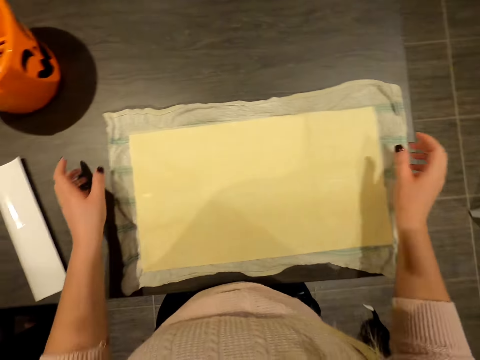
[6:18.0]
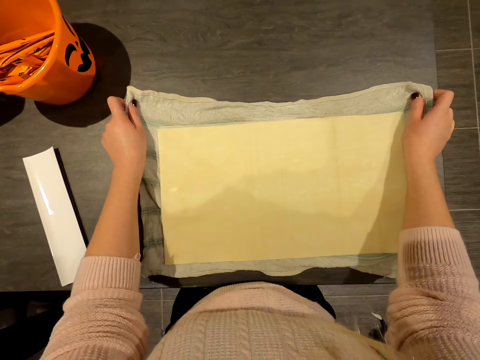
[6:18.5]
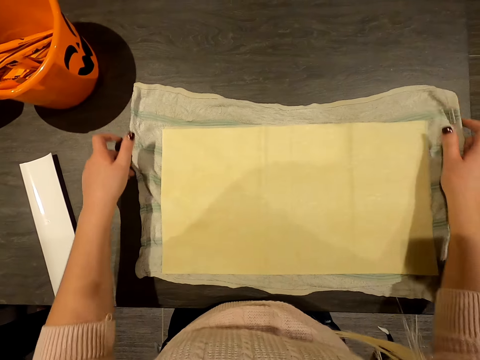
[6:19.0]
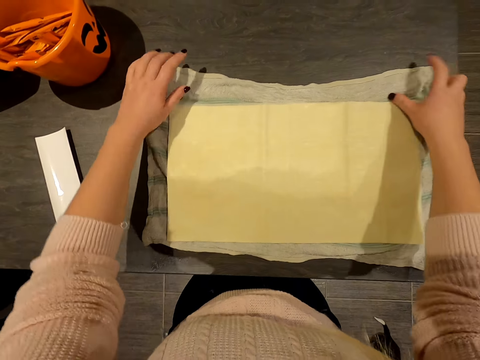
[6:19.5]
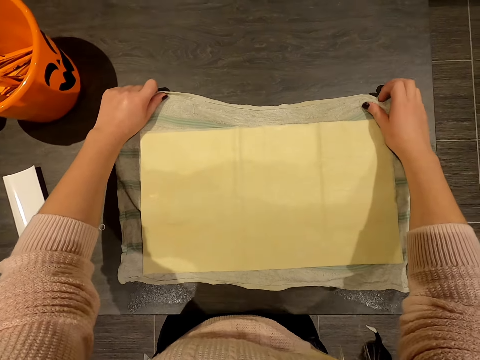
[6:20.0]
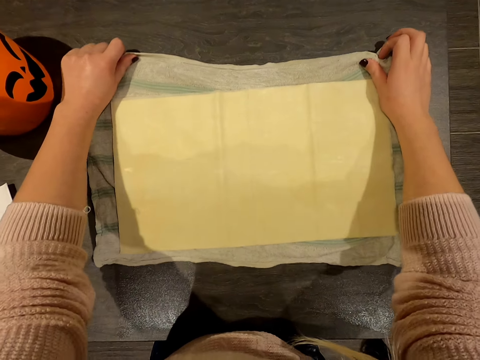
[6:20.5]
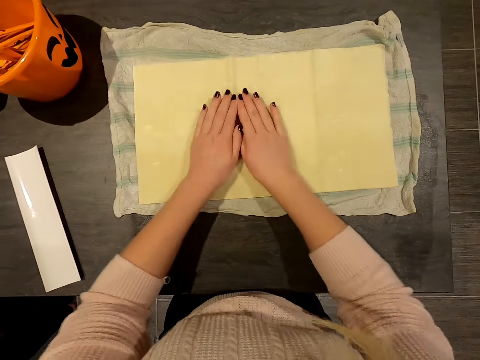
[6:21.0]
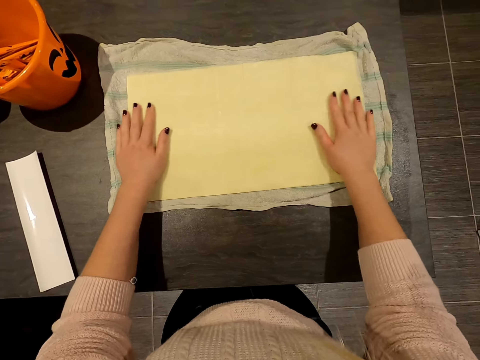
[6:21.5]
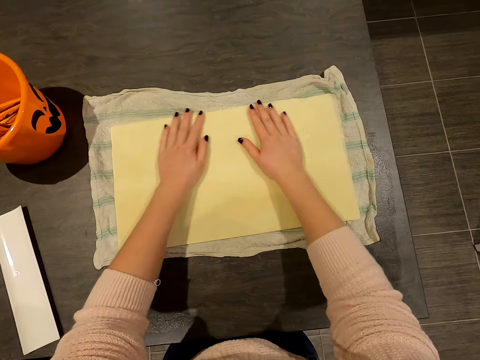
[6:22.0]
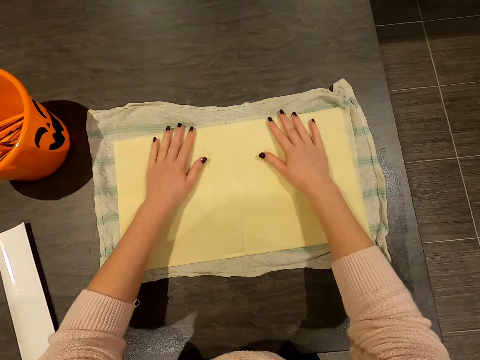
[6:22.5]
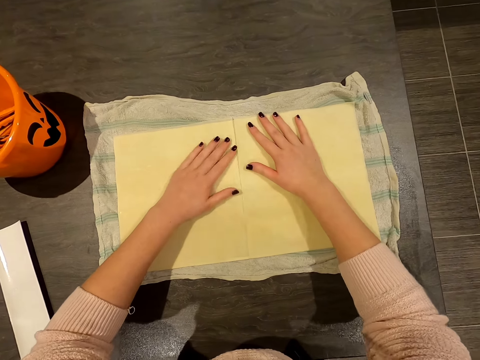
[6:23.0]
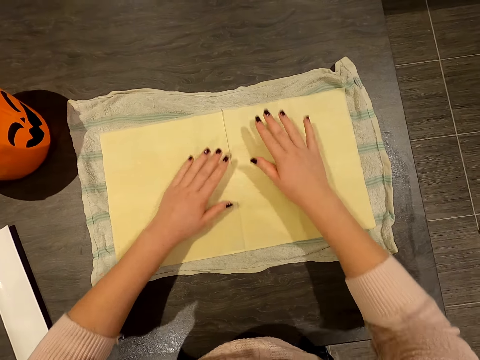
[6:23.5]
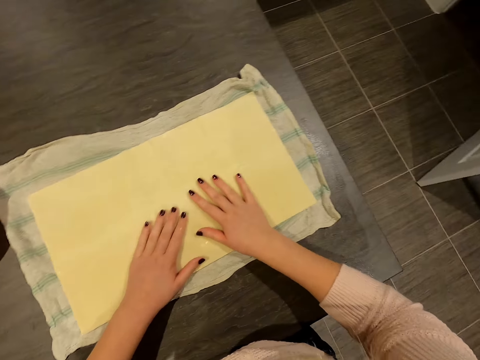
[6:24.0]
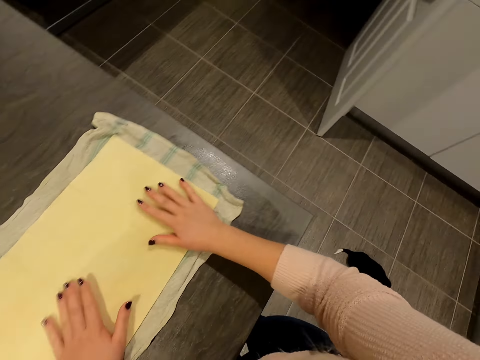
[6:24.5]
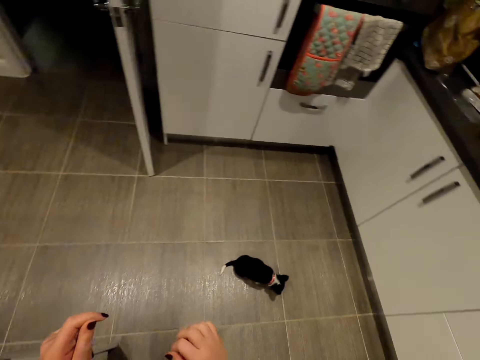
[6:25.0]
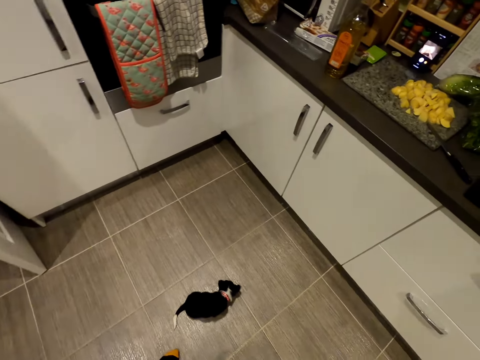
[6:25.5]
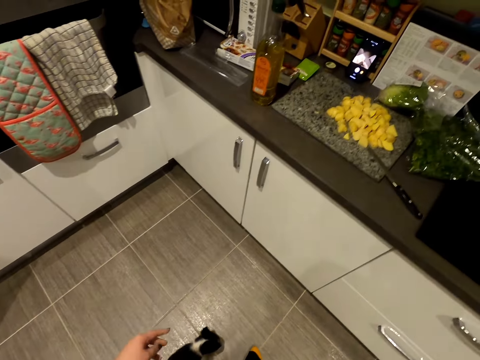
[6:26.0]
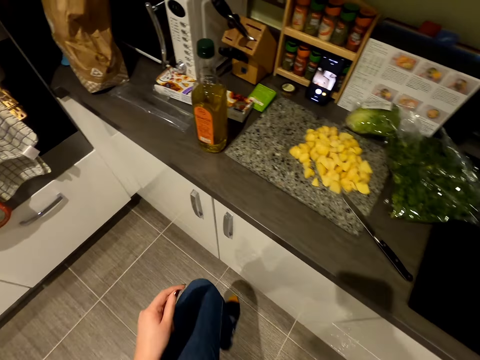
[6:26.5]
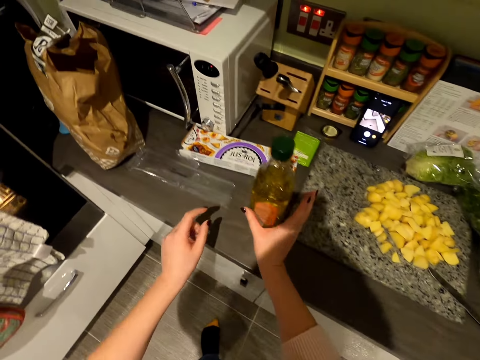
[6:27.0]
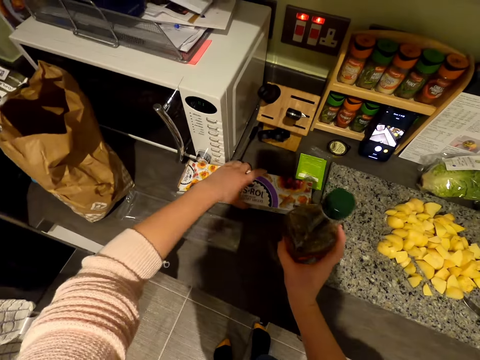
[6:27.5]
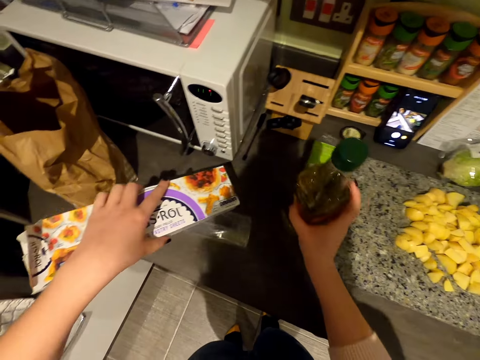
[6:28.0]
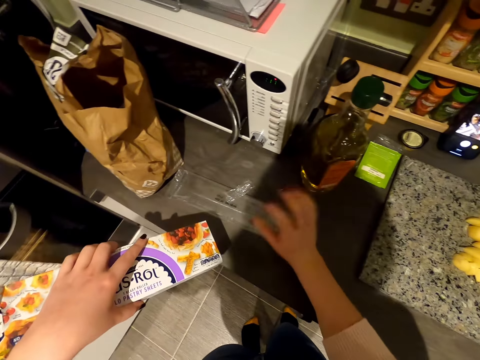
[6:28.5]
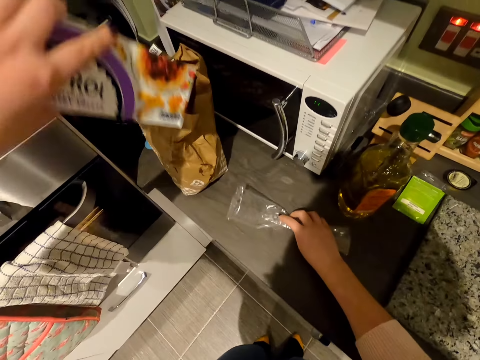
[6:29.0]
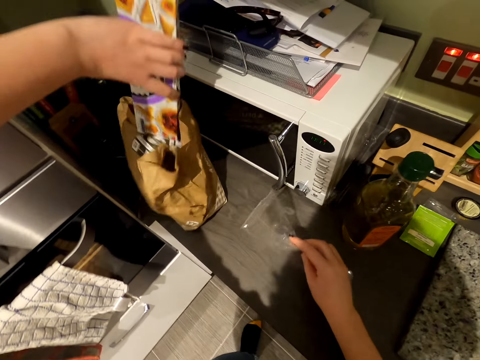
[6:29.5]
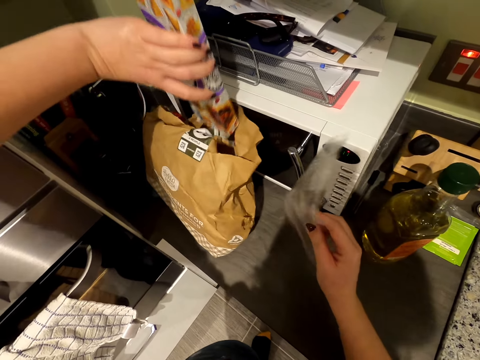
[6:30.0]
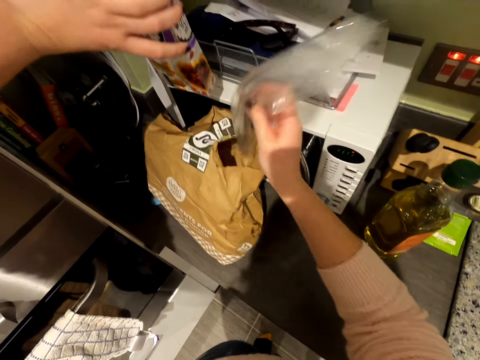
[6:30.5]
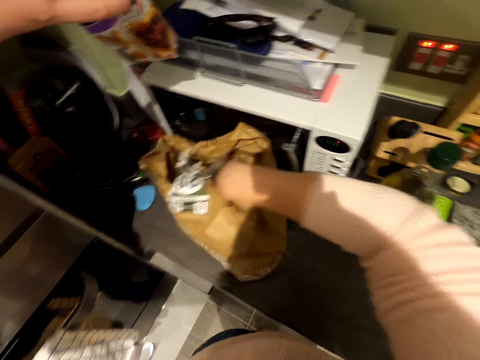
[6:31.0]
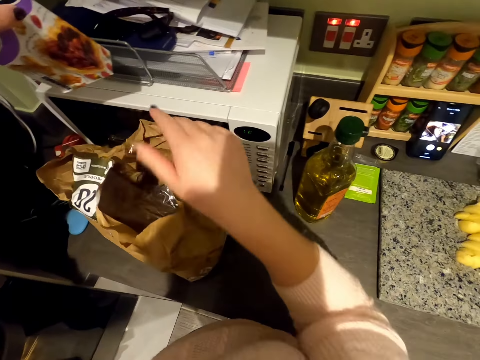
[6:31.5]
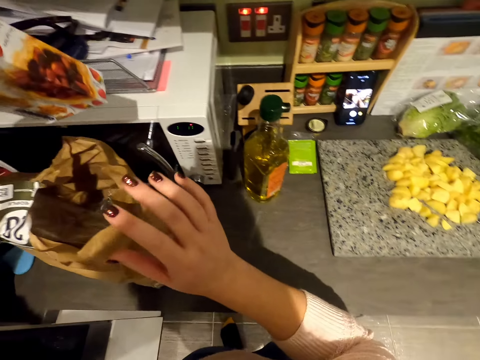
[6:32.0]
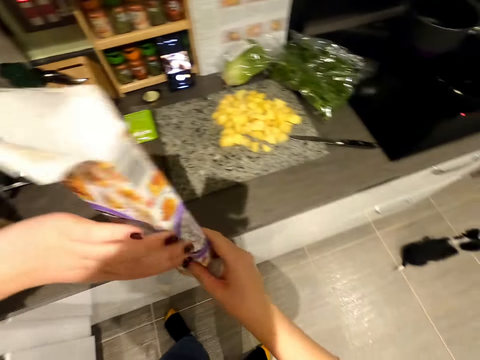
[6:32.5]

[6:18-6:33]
The camera wearer drags the towel on the table. They spread something on the towel. They walk around the kitchen. They move the items on the table. They hold a bottle. They pick up a box of jusrol. They put the bottle beside the microwave. They put the dirt in a polythene paper. They pick up plastic wrap. They put the plastic wrap in the bag.

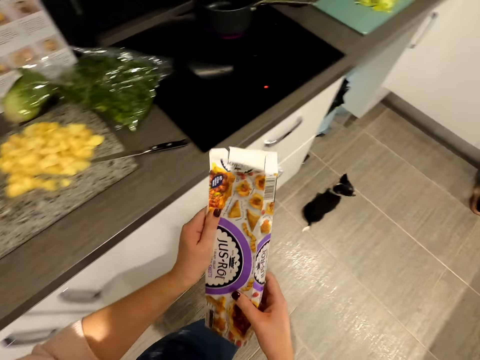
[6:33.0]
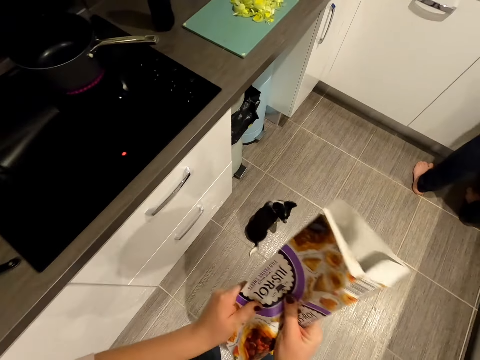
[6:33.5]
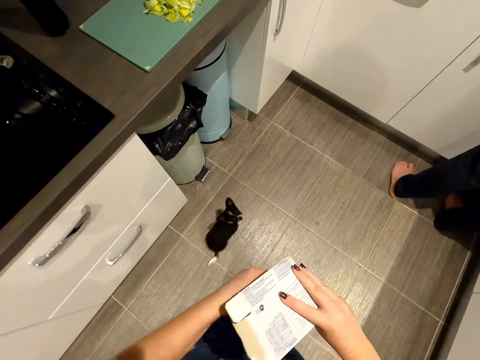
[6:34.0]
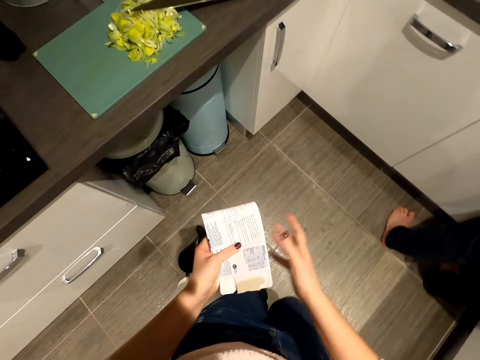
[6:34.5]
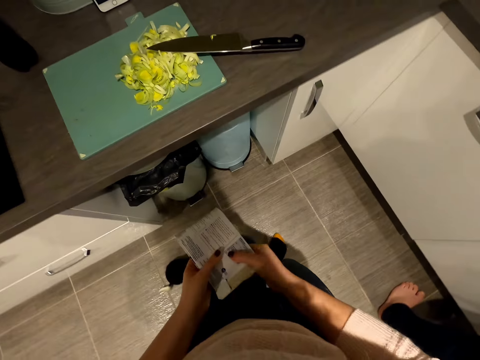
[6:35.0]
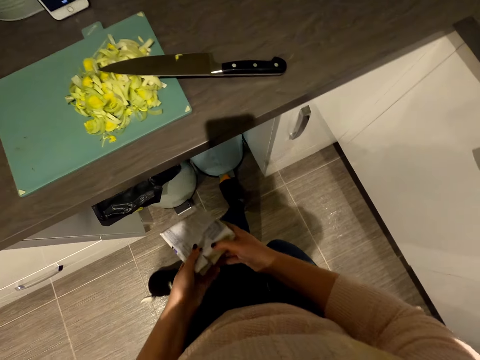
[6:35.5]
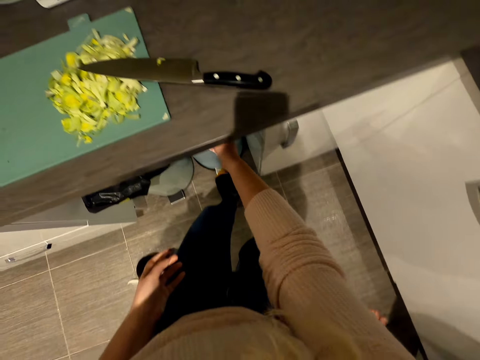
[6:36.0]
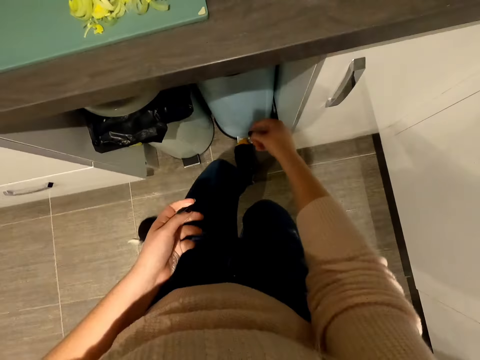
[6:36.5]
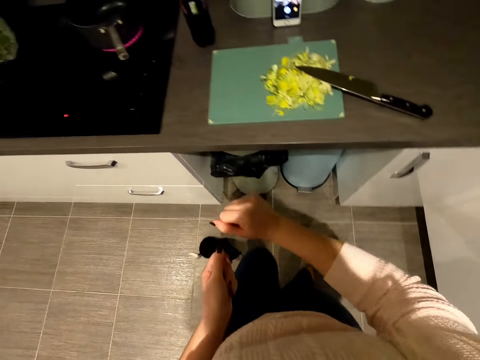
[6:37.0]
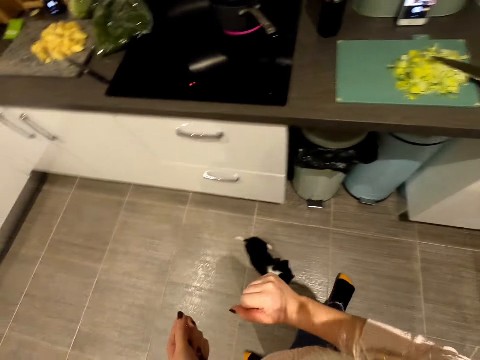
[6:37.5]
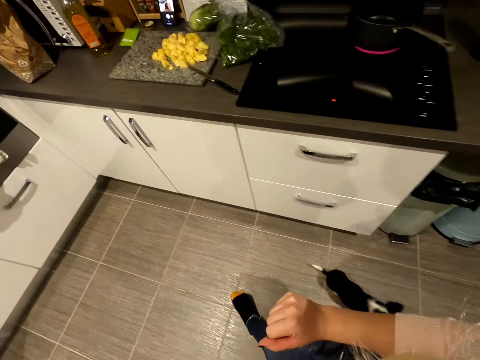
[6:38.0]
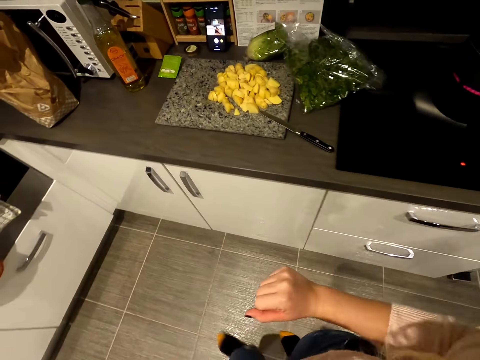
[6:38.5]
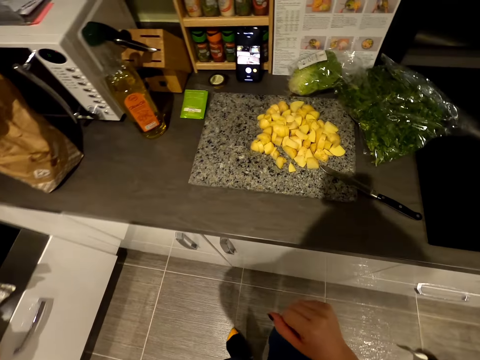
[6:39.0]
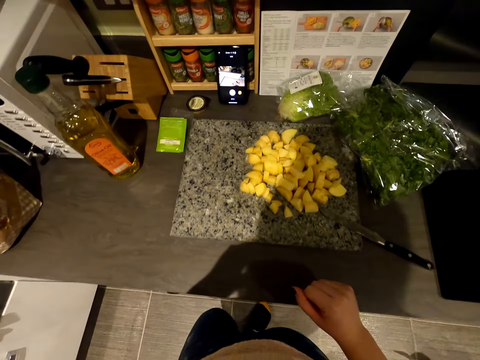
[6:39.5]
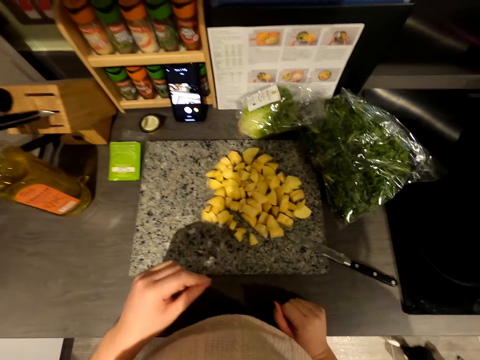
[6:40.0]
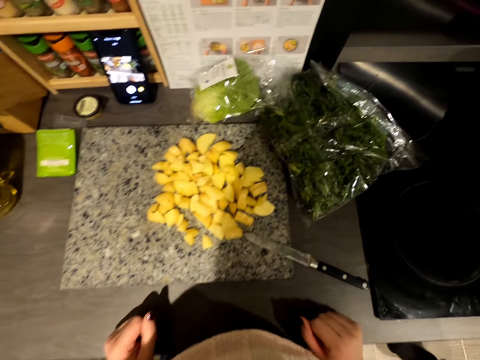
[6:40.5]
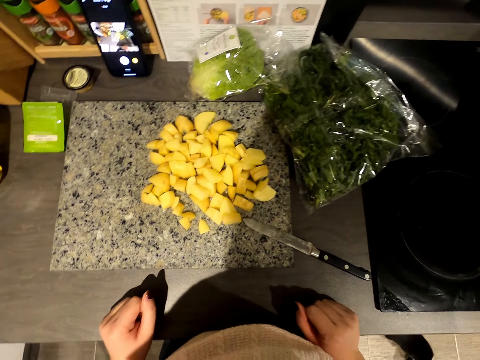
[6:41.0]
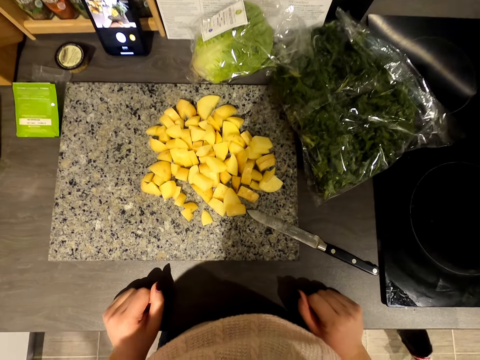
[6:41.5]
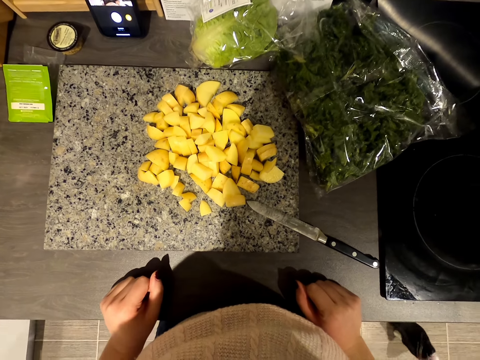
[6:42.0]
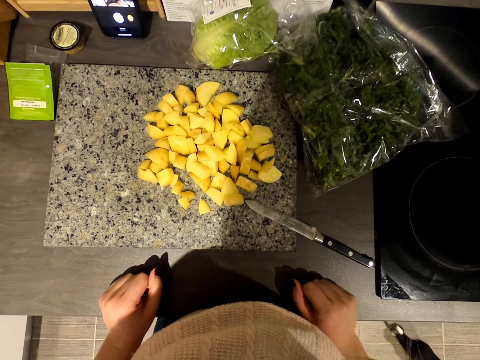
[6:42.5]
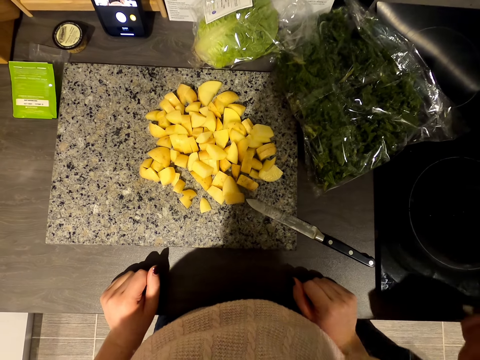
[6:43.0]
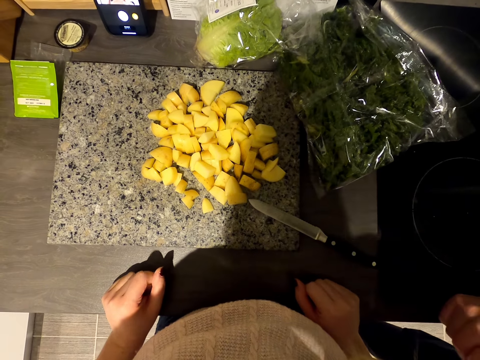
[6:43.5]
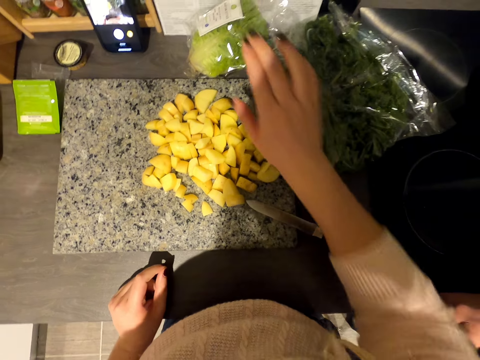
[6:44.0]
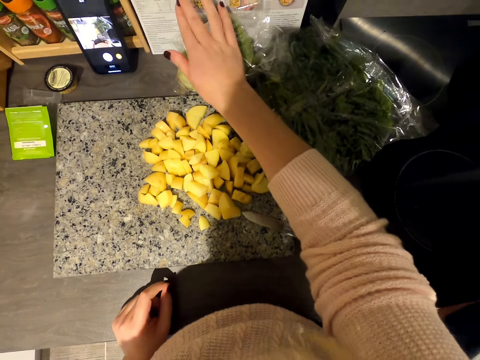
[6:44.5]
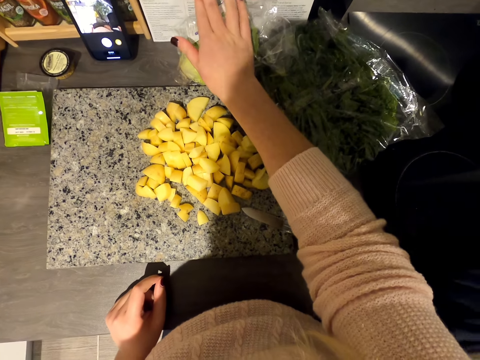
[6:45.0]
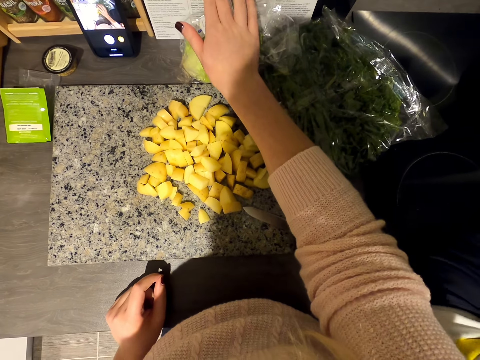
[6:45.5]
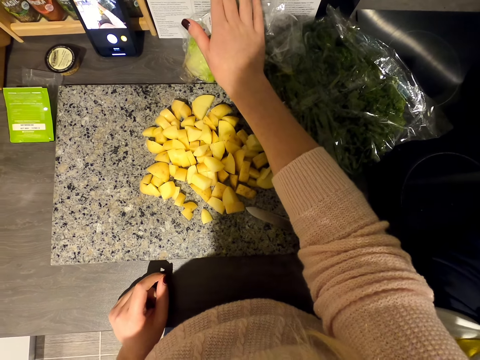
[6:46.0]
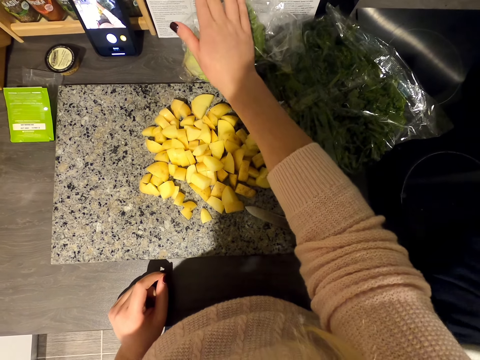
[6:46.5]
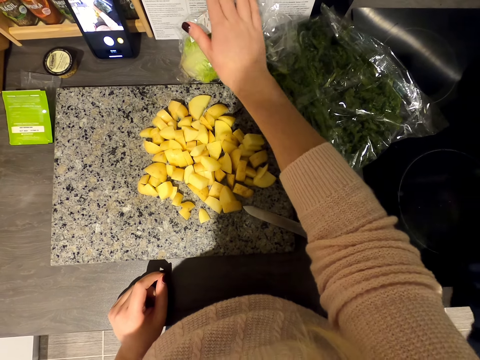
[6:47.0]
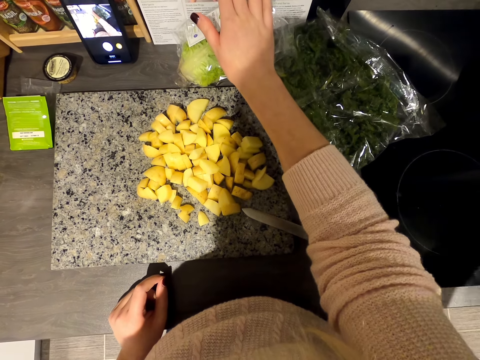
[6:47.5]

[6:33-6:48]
The camera wearer walks around the kitchen. They put the box in the dustbin. They walk around the kitchen. They look at something. They hold the table. A person moves towards the camera wearer. The camera wearer reads the ingredients on the paper. They touch the menu.
